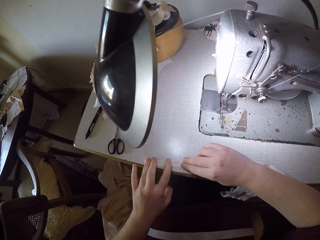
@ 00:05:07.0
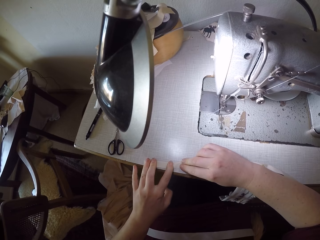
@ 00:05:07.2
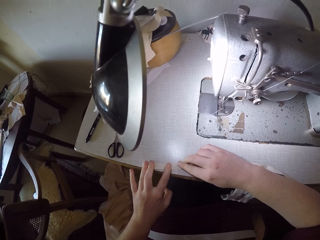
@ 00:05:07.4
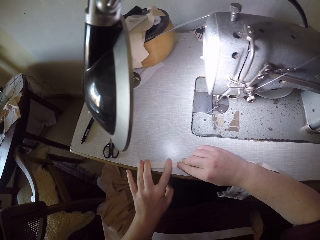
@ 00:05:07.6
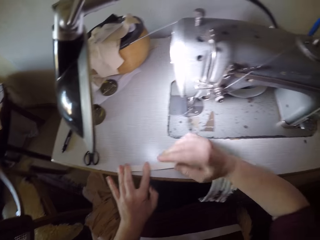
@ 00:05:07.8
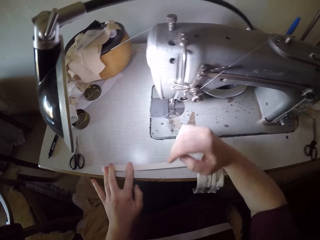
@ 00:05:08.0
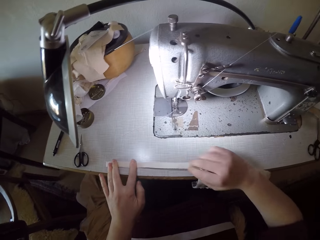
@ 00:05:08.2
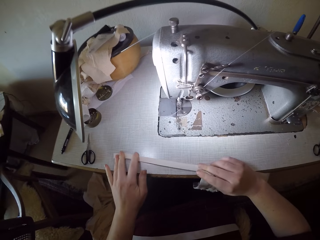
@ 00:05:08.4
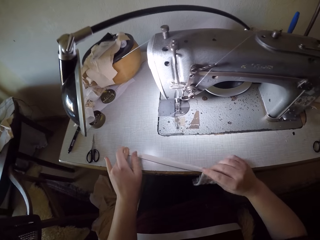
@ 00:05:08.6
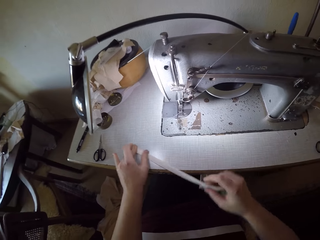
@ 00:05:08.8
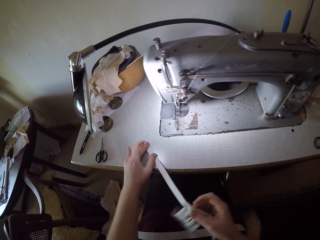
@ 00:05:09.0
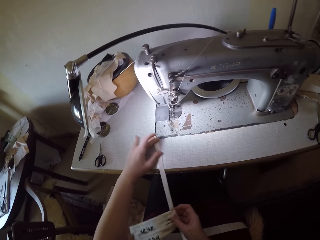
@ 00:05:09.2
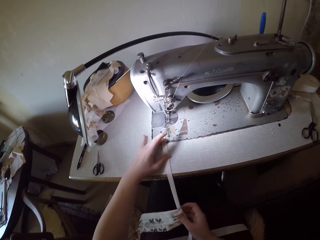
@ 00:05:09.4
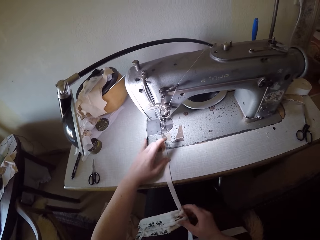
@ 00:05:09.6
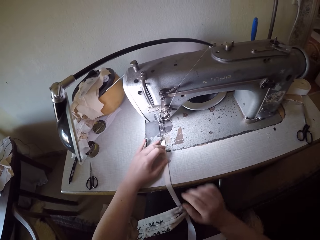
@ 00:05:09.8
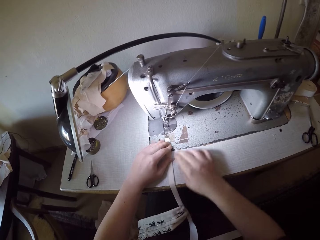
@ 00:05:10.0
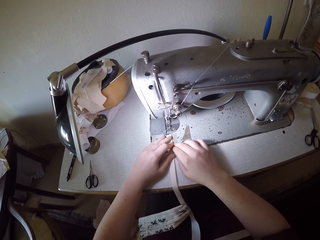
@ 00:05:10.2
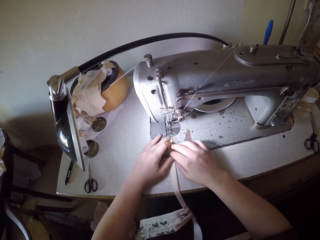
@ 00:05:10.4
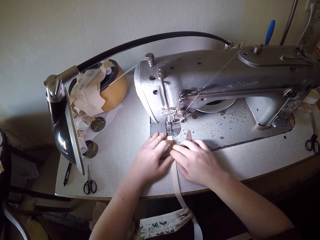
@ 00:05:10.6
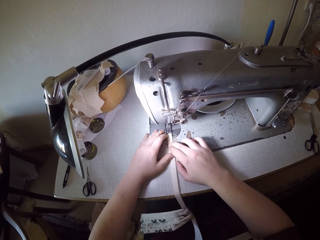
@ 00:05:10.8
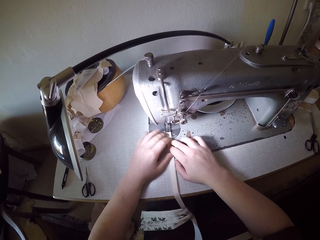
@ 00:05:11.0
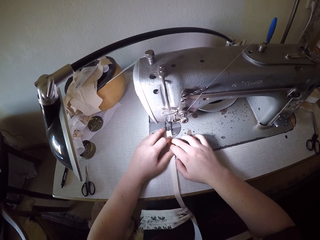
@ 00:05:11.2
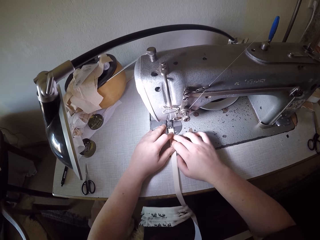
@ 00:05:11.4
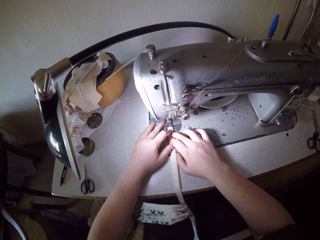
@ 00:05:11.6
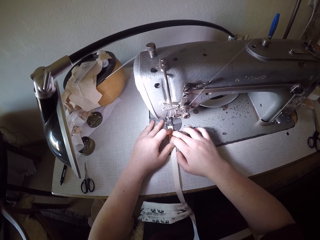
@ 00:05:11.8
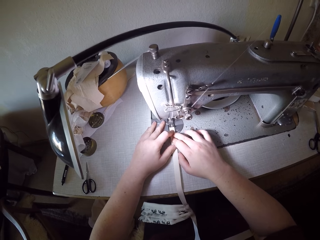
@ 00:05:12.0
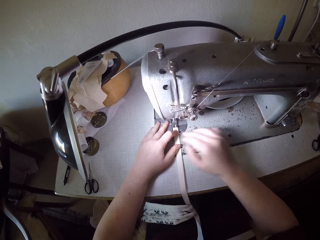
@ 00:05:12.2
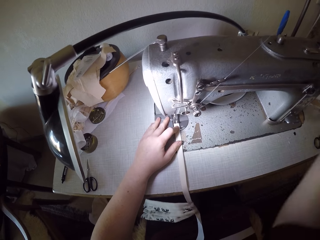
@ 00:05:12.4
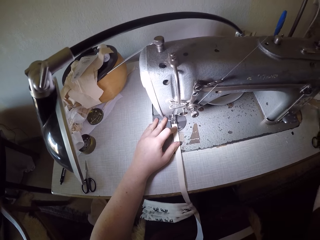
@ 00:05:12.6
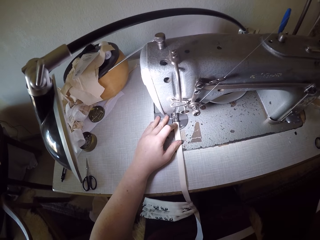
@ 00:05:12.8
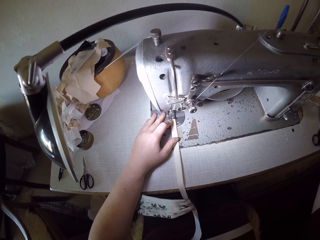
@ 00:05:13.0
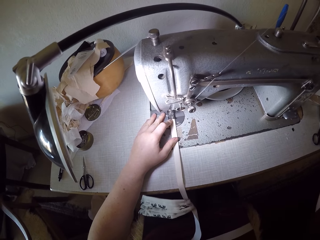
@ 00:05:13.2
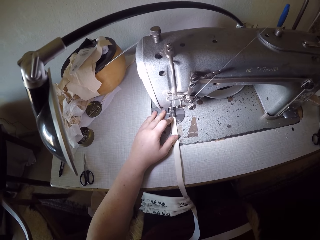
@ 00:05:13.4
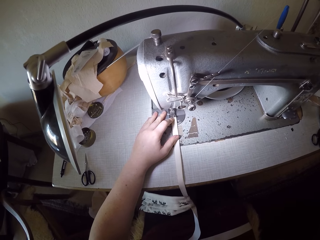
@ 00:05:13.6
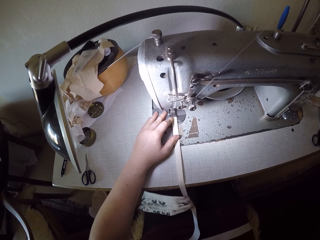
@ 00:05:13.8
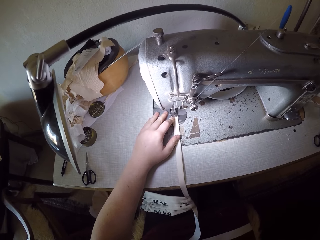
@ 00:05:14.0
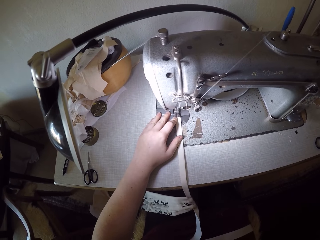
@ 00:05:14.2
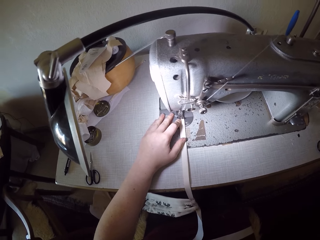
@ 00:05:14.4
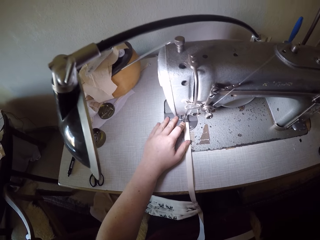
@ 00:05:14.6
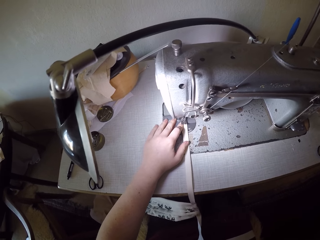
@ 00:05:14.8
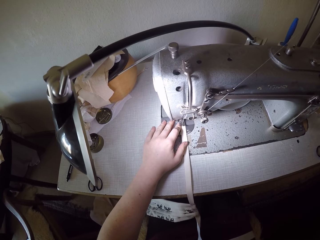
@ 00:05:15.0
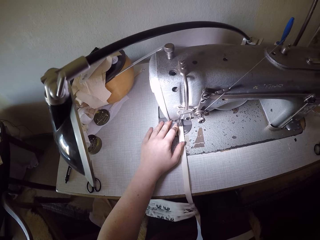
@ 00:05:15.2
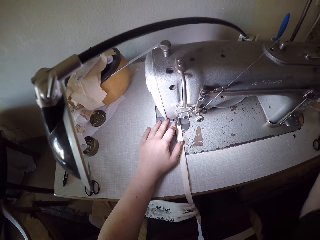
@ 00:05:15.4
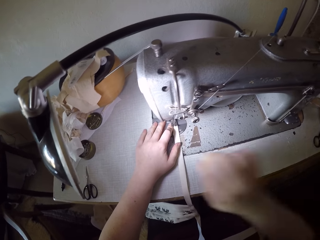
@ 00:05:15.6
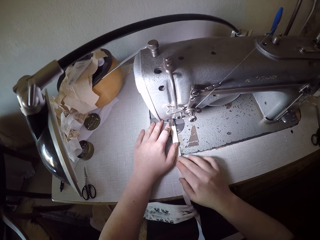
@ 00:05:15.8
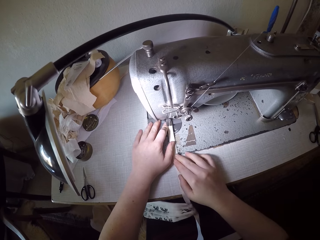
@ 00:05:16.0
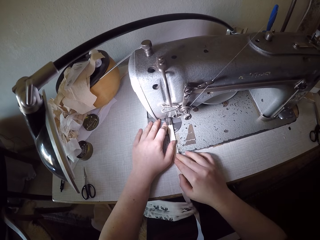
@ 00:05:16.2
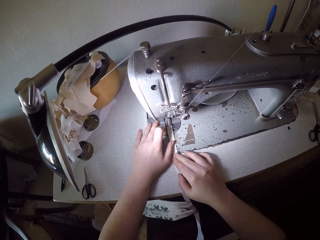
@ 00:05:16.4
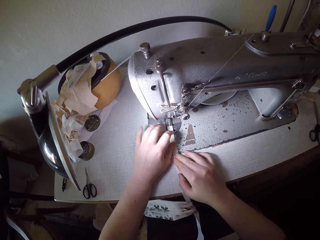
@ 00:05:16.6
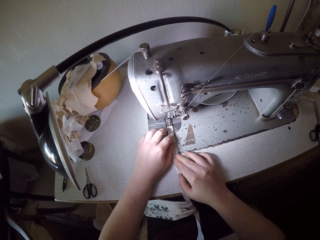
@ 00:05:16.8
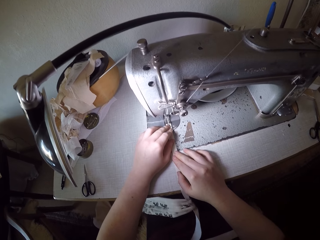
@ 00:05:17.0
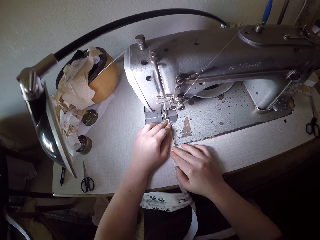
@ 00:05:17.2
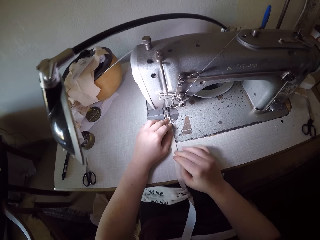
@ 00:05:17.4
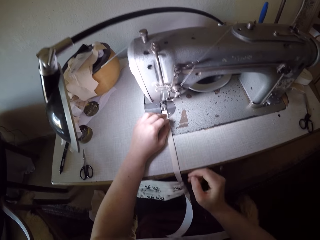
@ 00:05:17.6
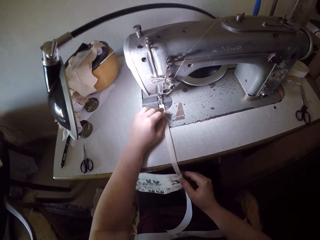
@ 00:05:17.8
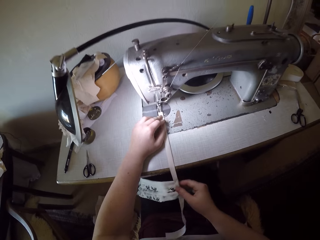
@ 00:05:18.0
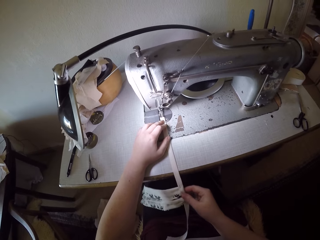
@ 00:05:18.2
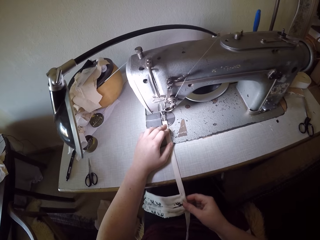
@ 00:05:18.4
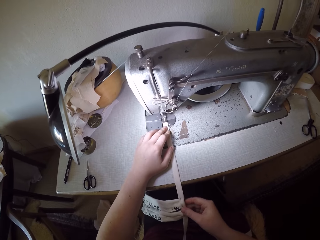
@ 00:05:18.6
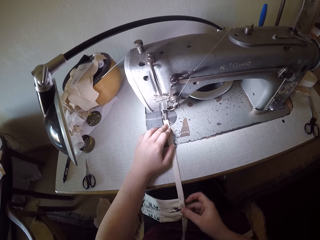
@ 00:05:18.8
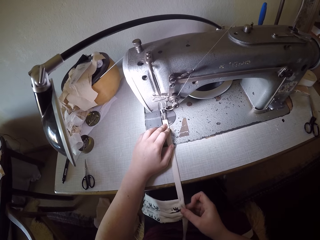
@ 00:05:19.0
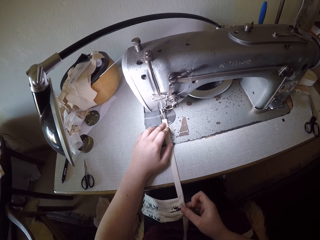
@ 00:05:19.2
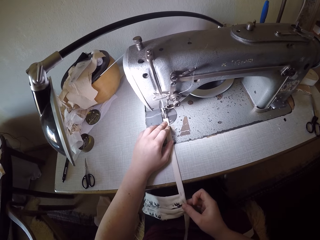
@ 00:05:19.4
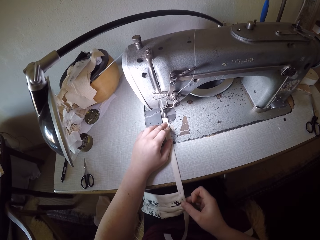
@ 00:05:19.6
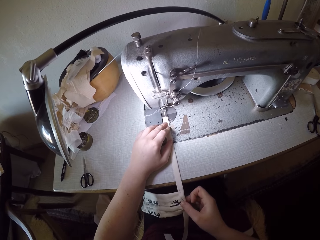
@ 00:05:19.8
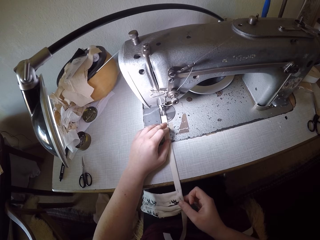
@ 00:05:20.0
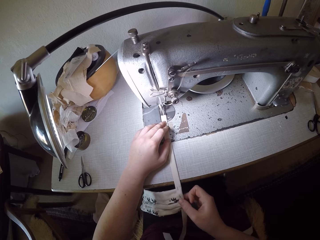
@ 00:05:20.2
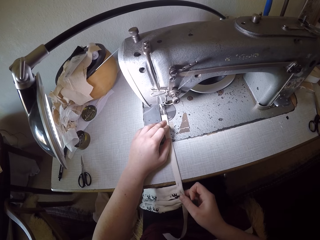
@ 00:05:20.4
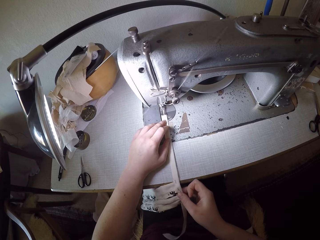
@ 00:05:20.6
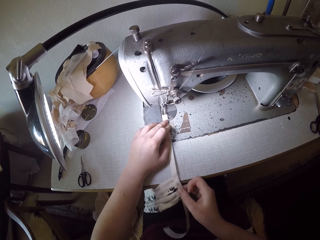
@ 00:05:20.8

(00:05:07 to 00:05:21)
The camera wearer moves her right hand away from the piece of cloth. She moves her right hand to hold the piece of cloth again. She pushes the piece of cloth over the sewing table. She puts the piece of cloth on the sewing machine. She does something with her right hand. She sews the piece of cloth with the machine. She moves her right hand back to the piece of cloth. She moves her left hand over the piece of cloth. She moves her right hand down the piece of cloth. She starts to sew the piece of cloth.

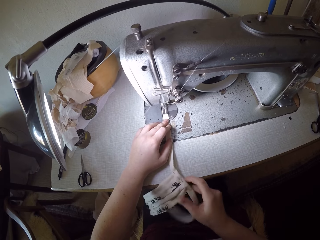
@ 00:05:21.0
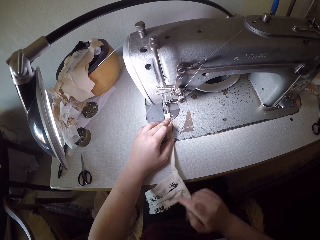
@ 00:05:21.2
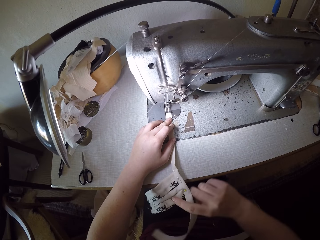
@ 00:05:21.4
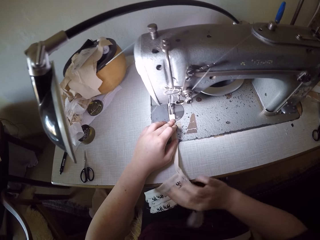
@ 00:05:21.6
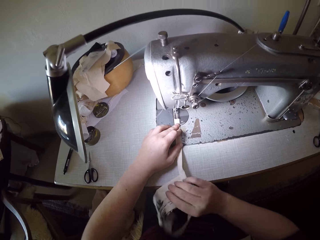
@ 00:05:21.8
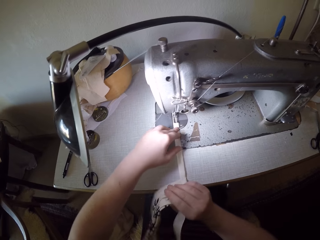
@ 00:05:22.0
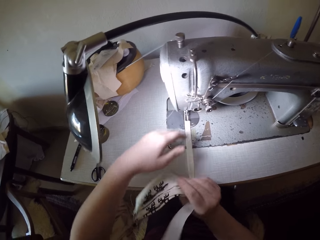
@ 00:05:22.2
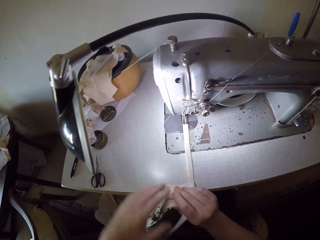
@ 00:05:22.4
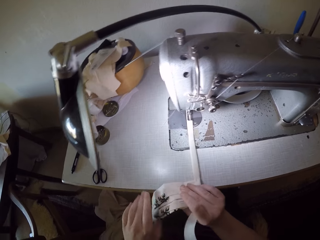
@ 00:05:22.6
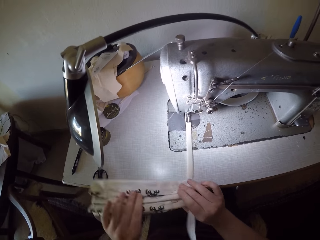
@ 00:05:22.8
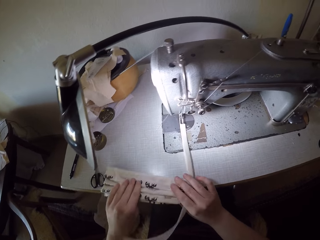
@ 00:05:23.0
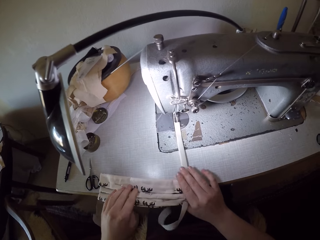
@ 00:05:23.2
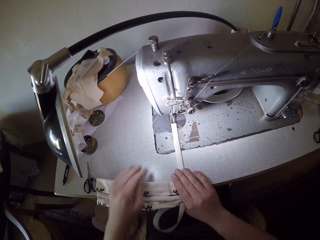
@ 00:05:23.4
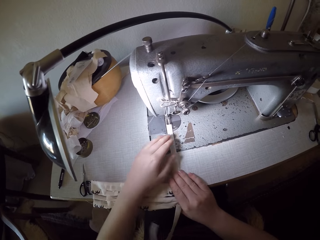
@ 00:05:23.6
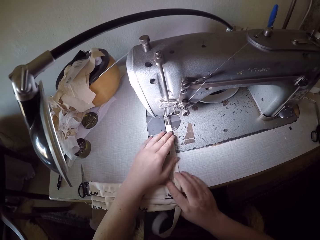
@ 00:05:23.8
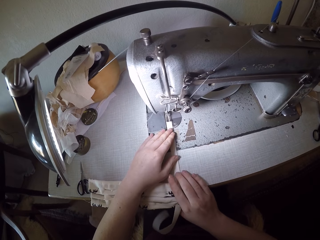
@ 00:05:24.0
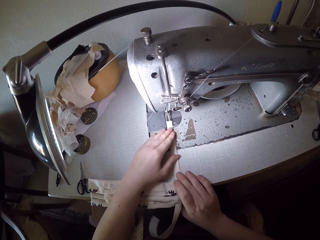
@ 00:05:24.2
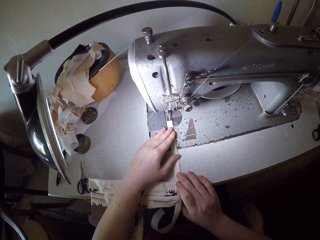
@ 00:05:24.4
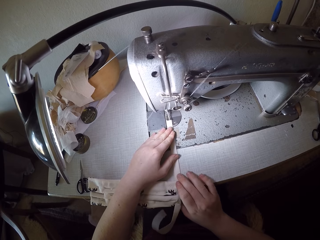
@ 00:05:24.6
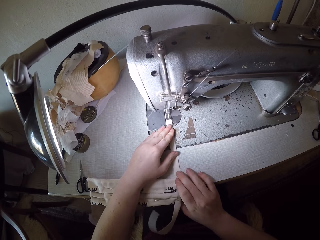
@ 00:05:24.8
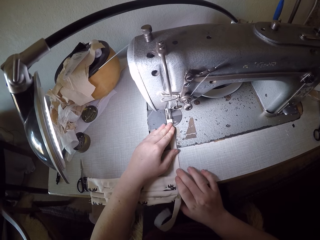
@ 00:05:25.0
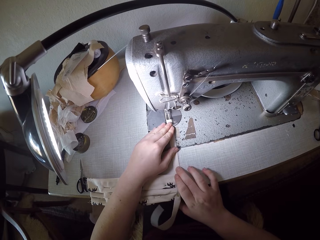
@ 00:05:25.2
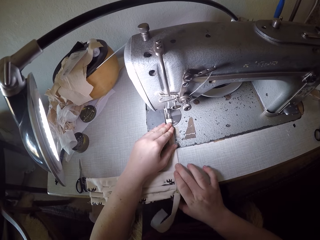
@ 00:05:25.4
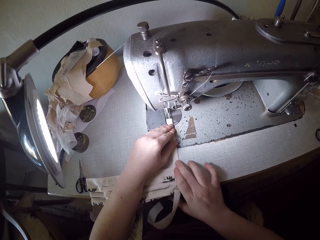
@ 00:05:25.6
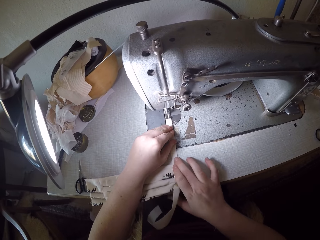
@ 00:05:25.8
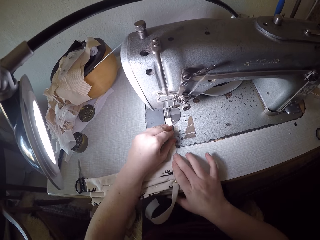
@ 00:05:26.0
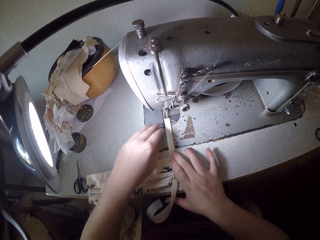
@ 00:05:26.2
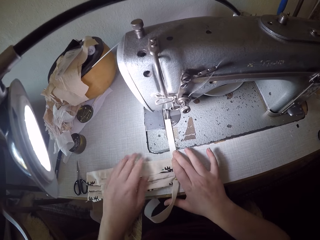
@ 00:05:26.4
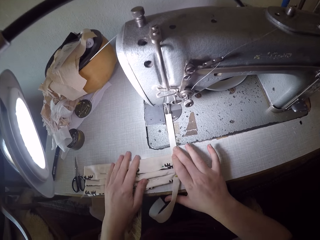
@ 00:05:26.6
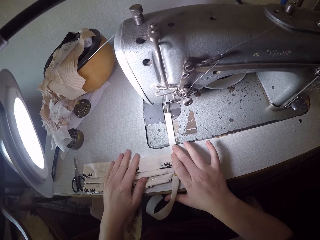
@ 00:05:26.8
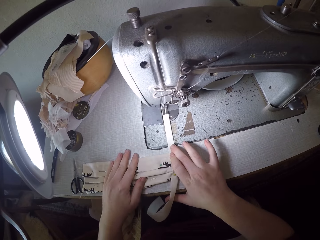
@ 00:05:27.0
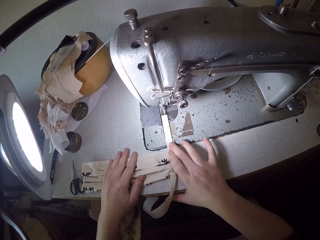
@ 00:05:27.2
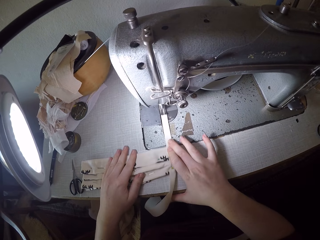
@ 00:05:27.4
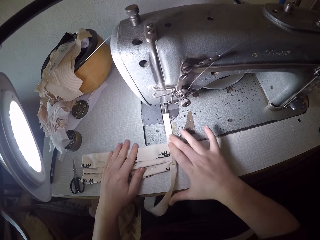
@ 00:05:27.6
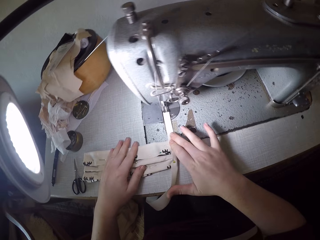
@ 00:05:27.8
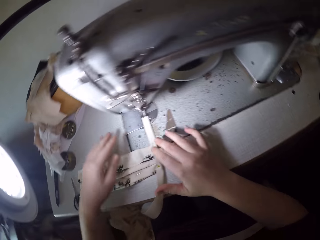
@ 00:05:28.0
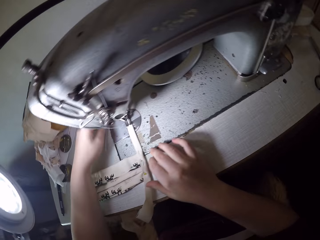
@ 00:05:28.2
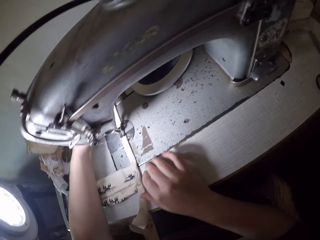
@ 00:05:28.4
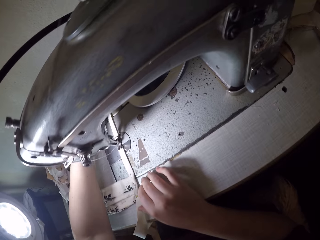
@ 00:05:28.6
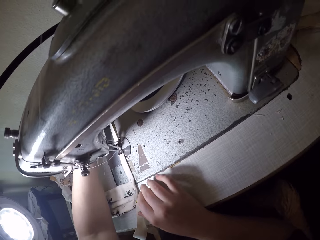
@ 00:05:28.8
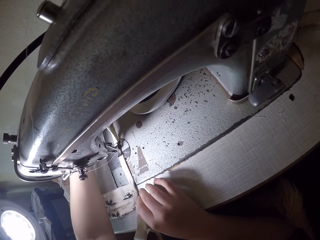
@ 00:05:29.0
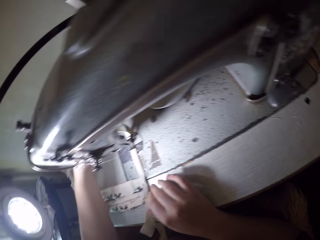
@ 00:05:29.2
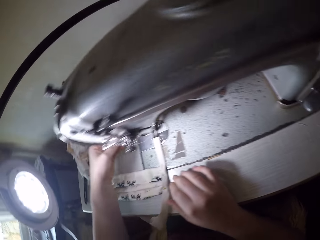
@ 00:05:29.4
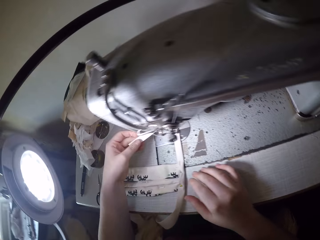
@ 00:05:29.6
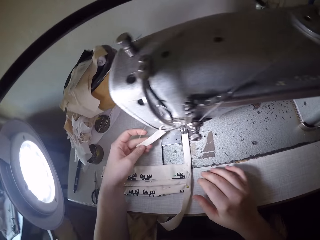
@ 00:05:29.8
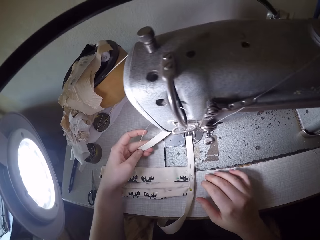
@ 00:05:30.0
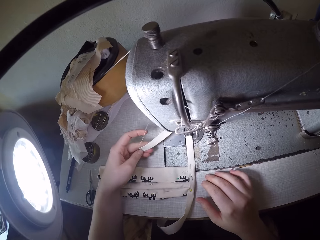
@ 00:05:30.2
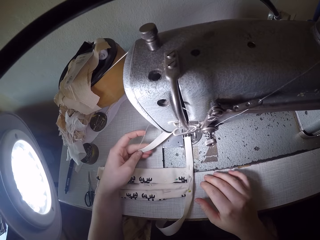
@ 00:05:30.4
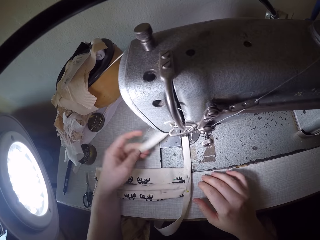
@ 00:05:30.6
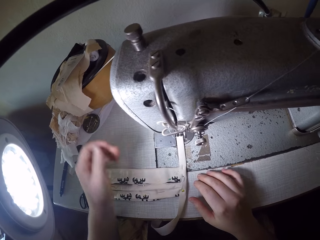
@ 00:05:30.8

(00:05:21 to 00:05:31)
The camera wearer folds the back side of the piece of cloth with her right hand. She moves her left hand down the piece of cloth. She adjusts the piece of cloth. She puts a part of the back side of the piece of cloth on the sewing table. She moves her left hand back to the piece of cloth on the sewing machine. She continues to sew the cloth. She moves her left hand to the other part of the cloth. She moves her left hand over the sewing table. She adjusts the piece of cloth. She moves the front part of the piece of cloth to look at it.
